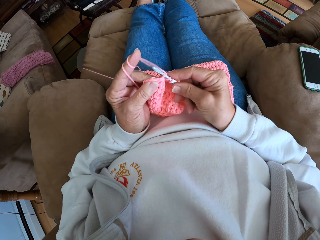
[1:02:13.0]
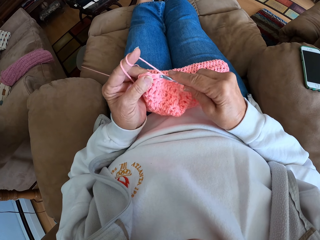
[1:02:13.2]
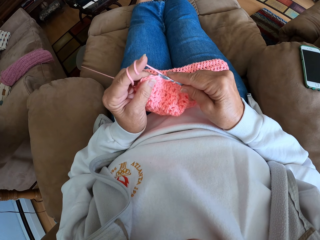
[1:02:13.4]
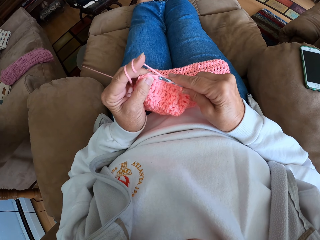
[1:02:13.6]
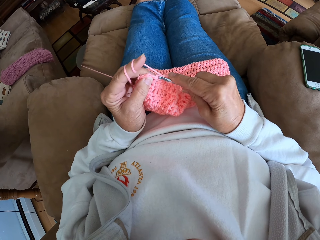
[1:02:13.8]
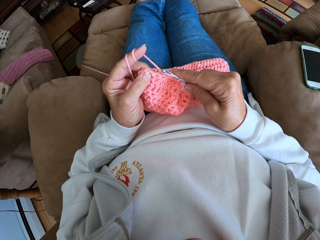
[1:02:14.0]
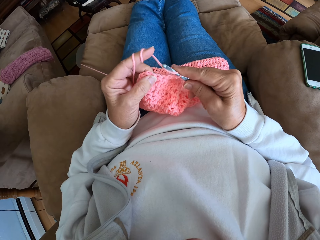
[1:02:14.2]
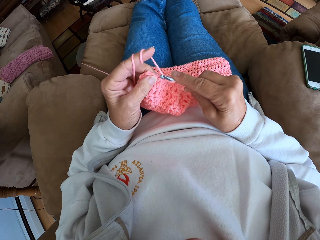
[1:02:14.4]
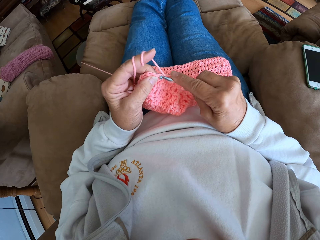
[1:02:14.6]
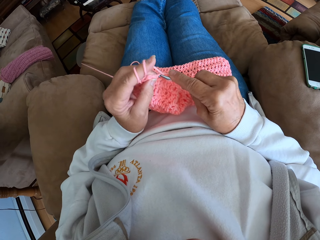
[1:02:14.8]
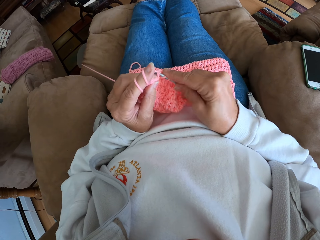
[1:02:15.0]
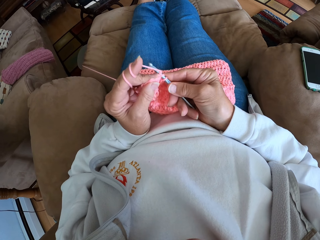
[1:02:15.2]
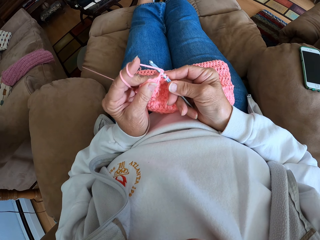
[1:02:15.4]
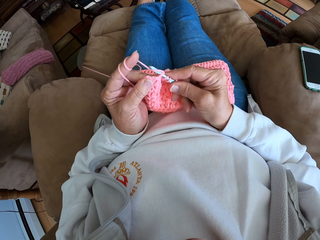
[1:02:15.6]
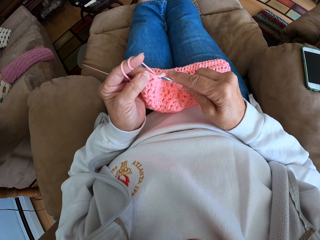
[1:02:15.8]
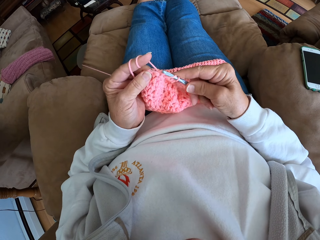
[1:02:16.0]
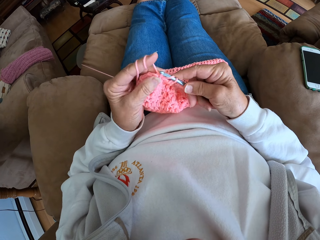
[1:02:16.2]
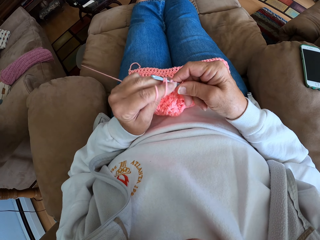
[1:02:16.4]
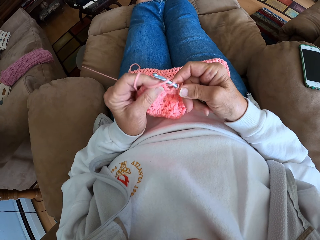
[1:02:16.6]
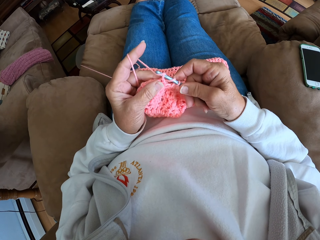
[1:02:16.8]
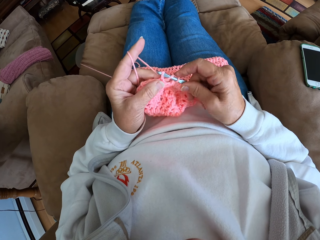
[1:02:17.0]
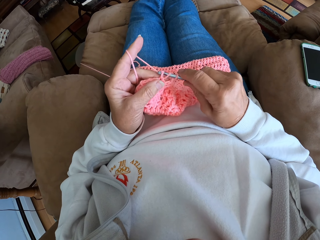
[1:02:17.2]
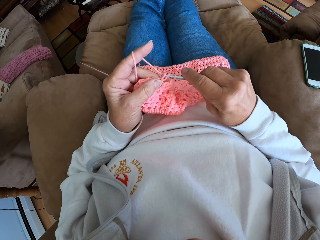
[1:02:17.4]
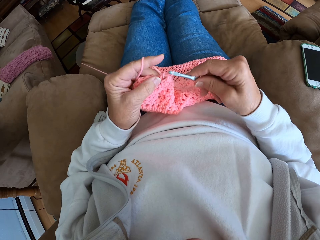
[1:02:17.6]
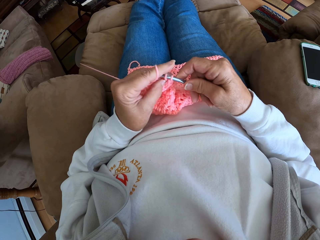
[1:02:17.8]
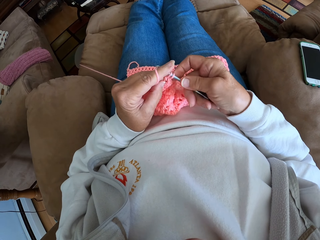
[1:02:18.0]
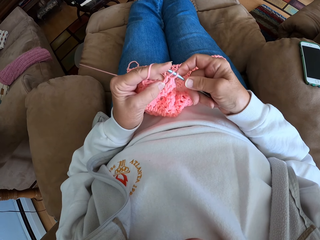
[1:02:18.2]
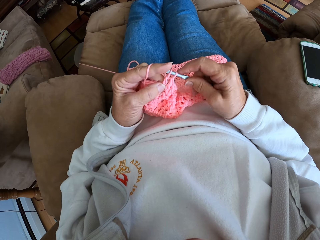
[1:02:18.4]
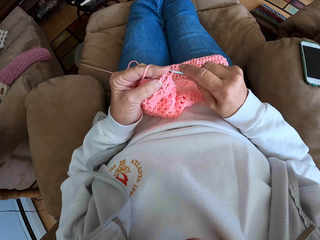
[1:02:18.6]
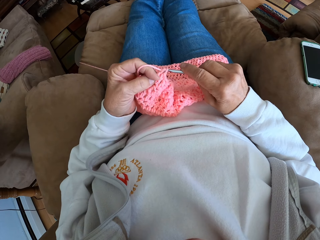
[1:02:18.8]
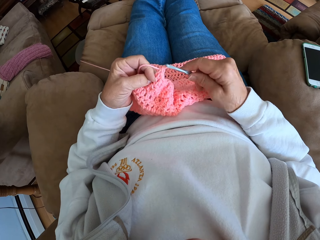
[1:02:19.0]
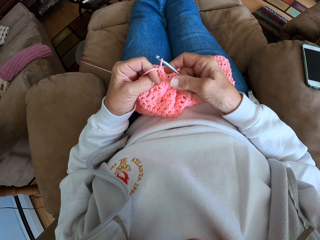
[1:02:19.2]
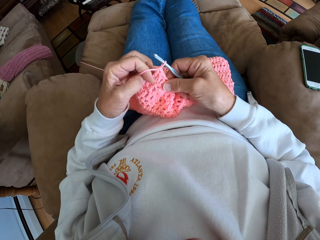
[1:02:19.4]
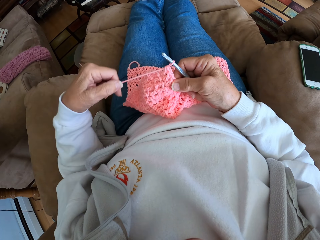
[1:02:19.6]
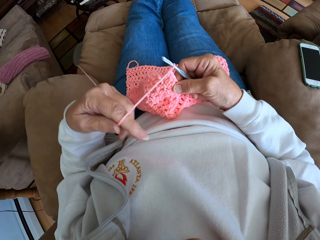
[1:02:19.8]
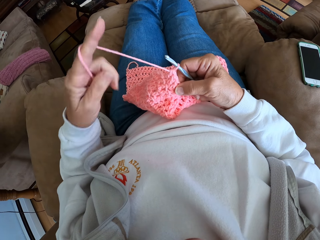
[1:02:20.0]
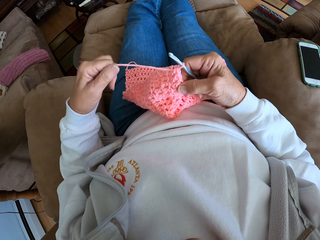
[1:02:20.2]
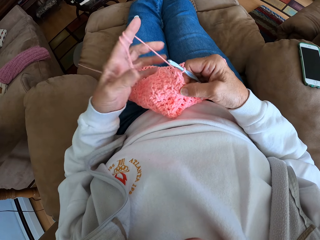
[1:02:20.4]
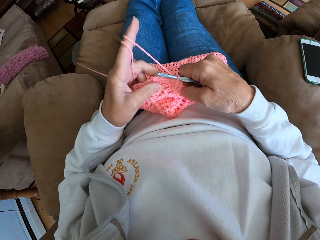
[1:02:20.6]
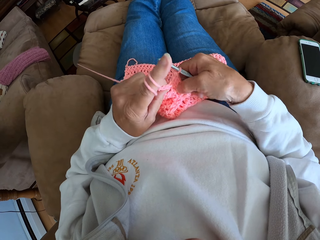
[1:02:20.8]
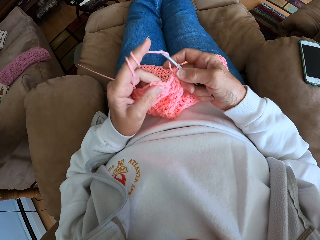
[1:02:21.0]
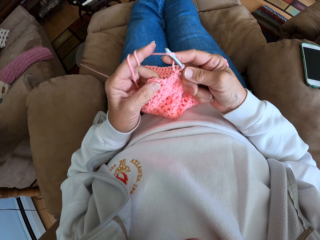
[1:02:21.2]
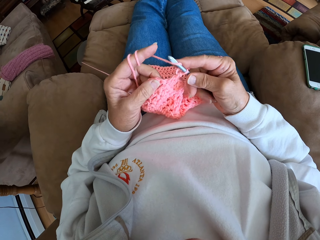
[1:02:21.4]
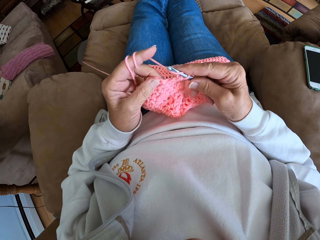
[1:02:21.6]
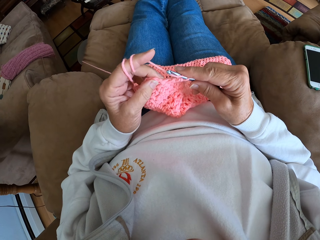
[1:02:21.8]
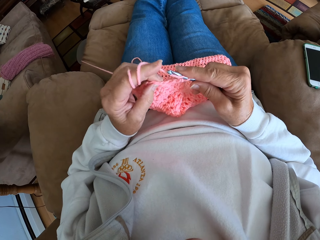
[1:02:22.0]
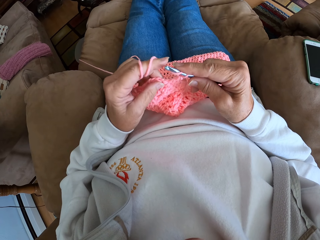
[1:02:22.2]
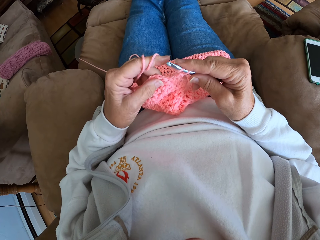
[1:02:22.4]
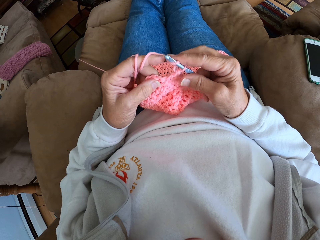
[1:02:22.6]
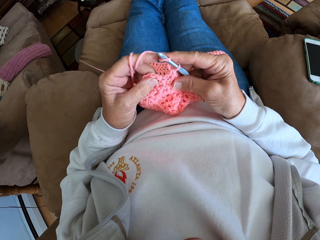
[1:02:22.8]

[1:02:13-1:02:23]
The camera wearer ties the yarn on the finger. They crochet the piece of cloth using the crochet hook.

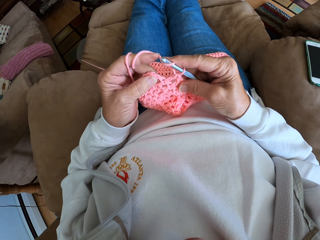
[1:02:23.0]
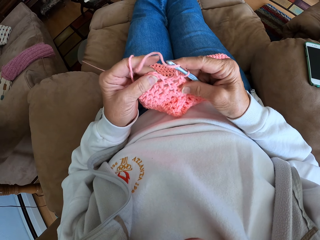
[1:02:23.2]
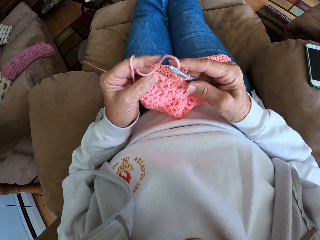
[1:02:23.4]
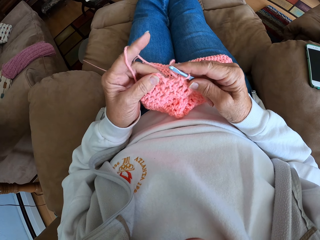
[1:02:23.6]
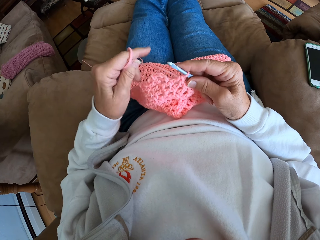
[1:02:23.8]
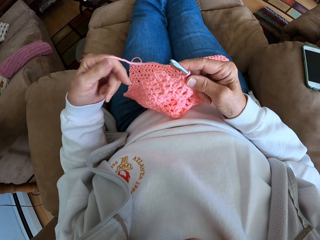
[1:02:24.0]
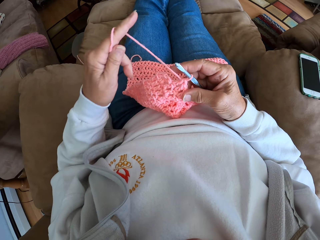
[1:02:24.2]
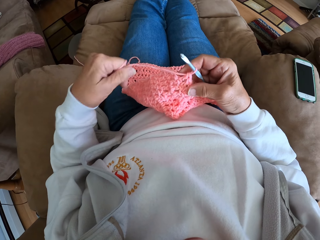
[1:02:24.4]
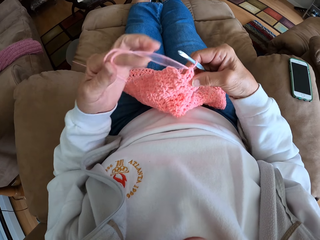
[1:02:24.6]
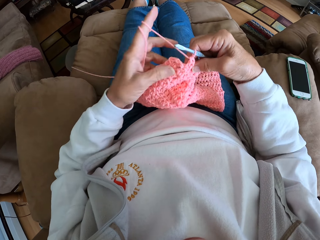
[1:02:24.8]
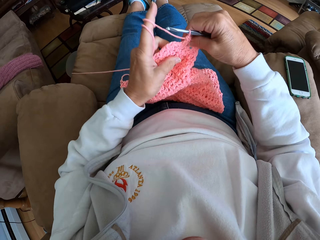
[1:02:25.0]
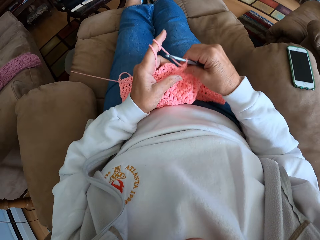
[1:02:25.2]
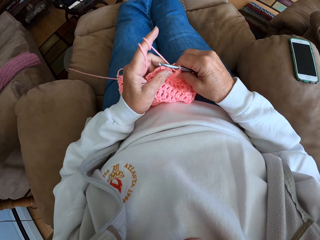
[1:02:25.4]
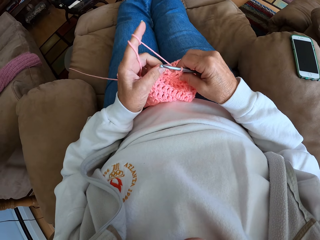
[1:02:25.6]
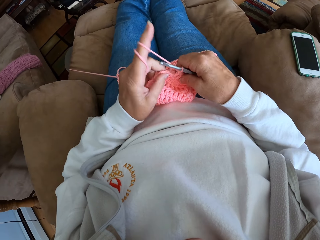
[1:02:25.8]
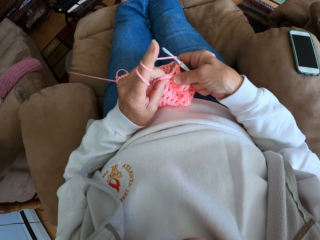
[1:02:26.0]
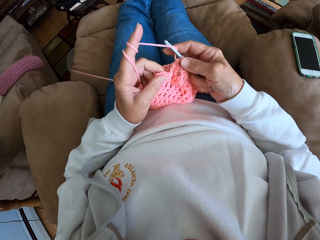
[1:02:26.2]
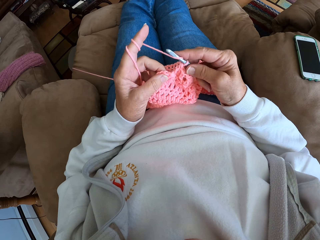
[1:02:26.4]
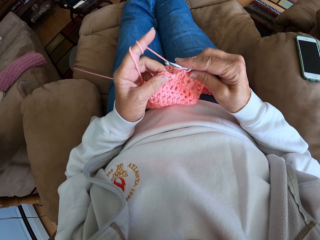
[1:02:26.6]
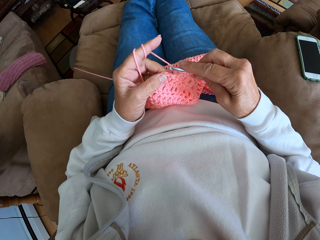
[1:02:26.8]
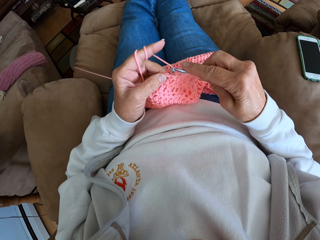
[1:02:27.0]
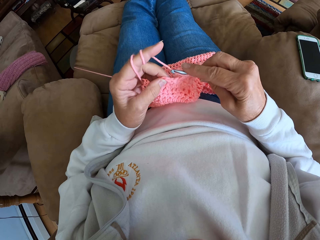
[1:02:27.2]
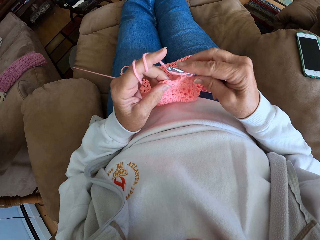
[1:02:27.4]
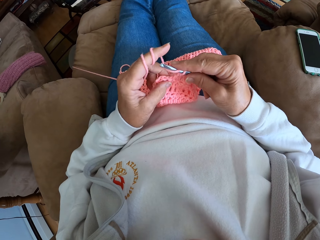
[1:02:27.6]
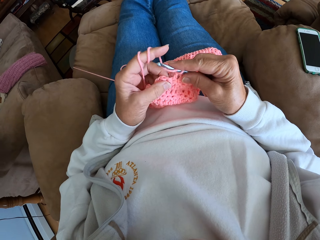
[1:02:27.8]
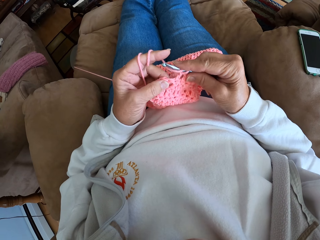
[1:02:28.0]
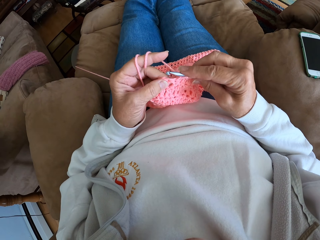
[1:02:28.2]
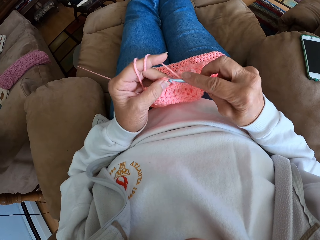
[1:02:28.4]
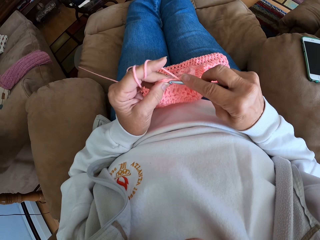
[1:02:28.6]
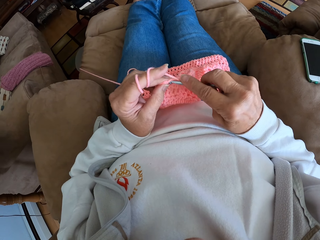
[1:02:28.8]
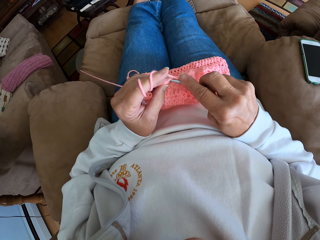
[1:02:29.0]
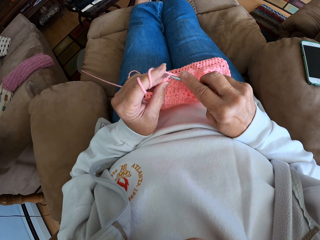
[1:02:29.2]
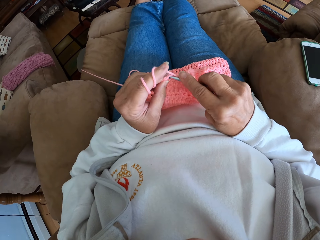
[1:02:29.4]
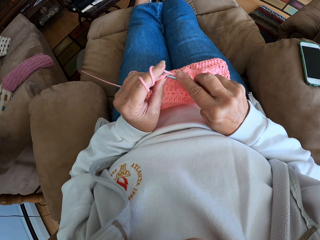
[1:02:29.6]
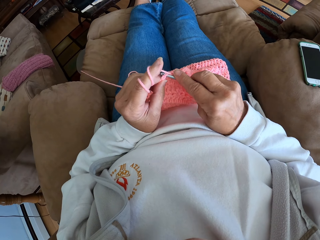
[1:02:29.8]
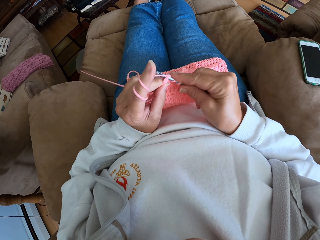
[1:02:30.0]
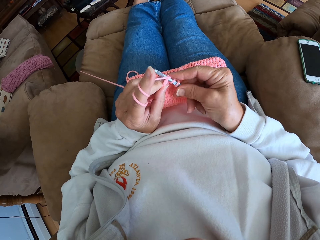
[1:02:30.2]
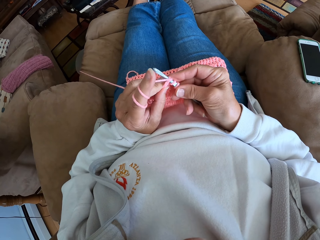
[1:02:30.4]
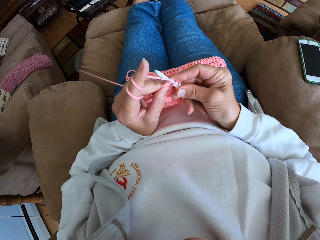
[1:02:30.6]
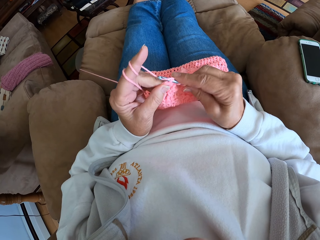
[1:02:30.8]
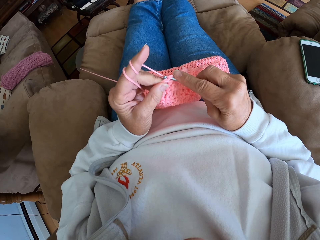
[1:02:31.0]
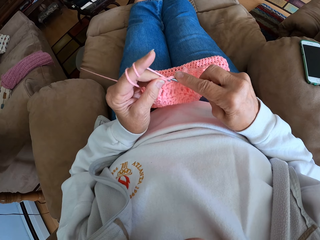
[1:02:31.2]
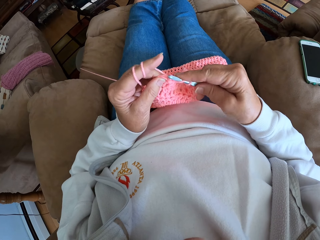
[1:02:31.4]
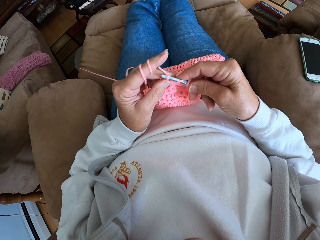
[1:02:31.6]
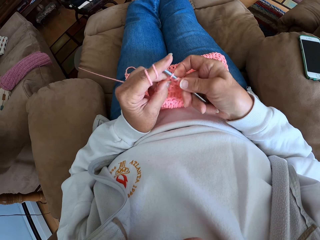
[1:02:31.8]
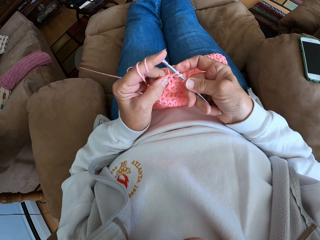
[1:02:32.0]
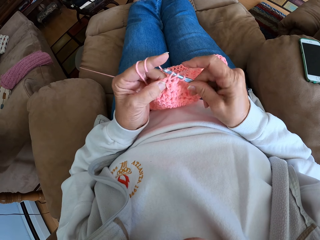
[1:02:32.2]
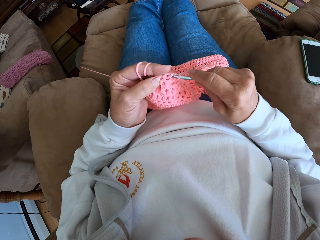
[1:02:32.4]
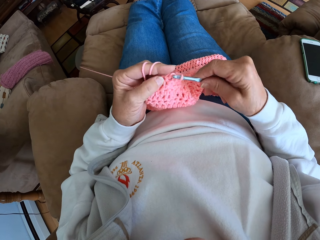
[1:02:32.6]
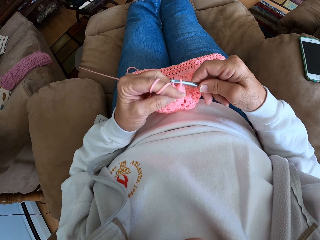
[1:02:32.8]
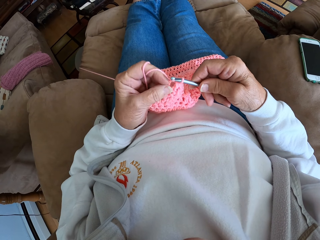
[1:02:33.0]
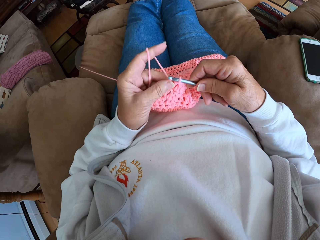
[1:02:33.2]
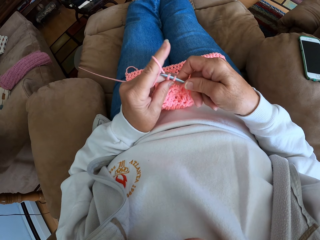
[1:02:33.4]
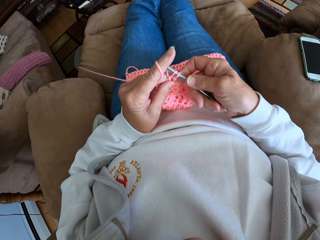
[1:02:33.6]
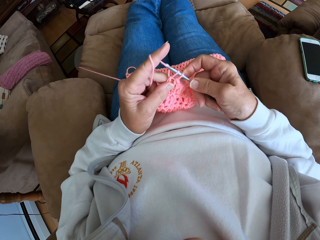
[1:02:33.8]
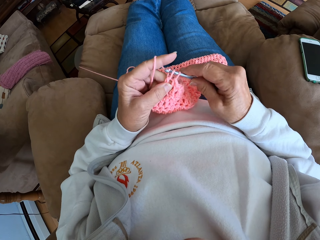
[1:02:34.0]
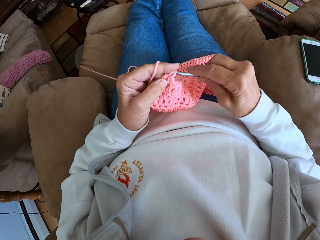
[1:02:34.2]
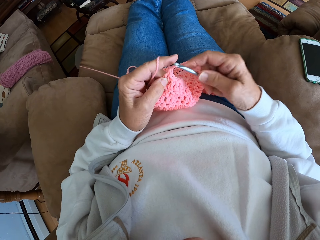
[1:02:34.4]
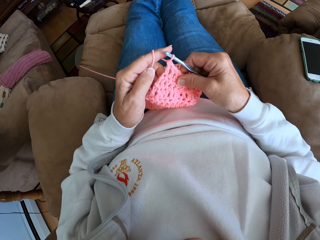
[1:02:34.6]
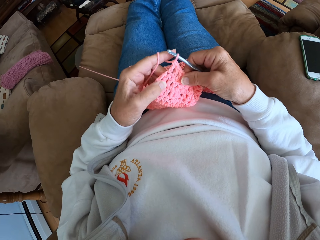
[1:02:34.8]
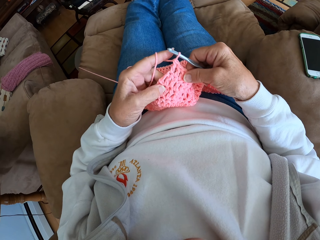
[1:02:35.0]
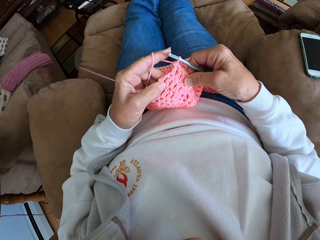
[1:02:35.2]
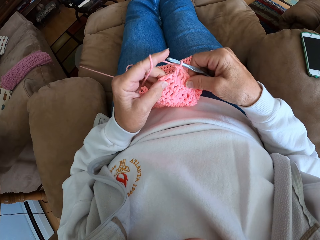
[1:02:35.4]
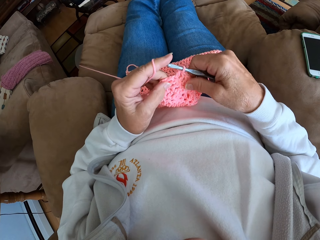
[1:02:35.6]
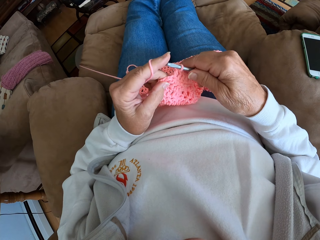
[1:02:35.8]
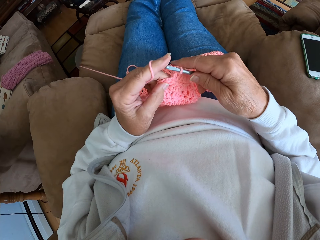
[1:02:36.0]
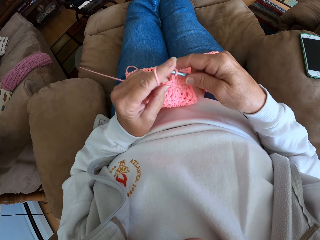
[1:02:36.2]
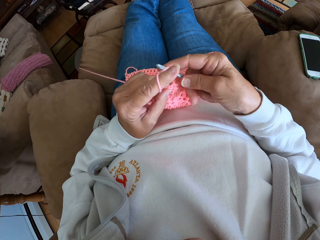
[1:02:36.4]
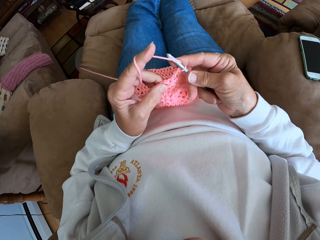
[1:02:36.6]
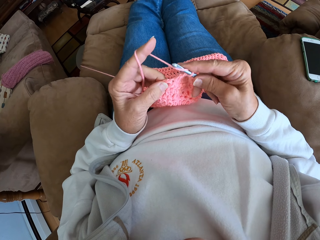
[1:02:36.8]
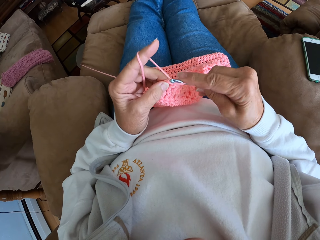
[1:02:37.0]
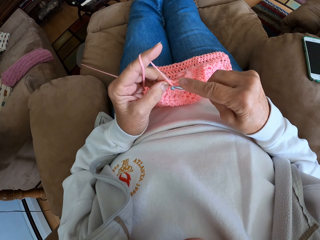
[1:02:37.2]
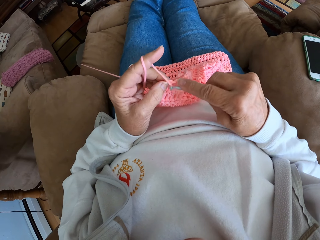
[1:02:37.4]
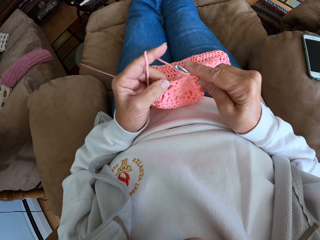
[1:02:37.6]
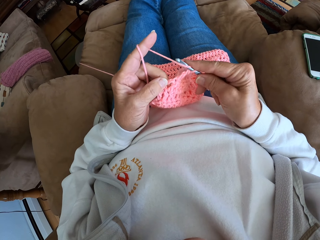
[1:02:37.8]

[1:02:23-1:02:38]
The camera wearer unties the yarn on the finger. They tie the yarn on the finger. They crochet the piece of cloth using the crochet hook.
